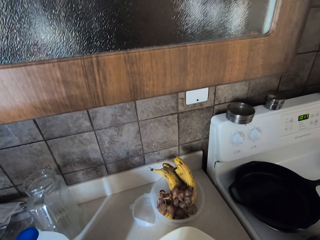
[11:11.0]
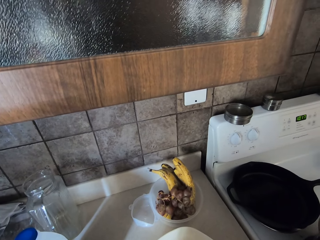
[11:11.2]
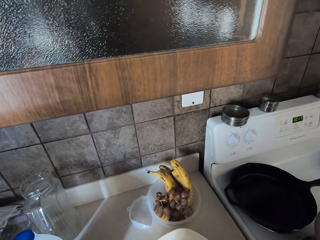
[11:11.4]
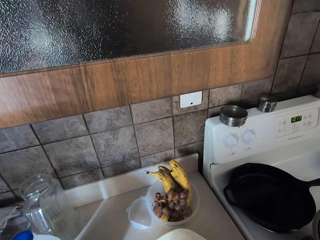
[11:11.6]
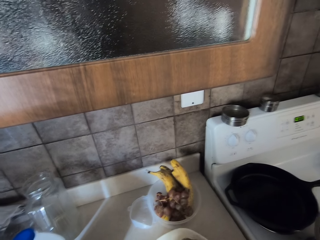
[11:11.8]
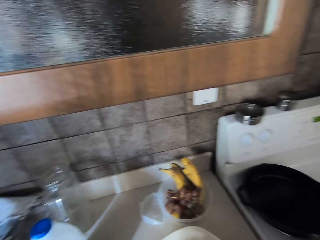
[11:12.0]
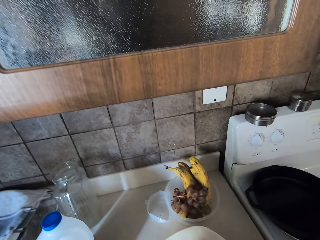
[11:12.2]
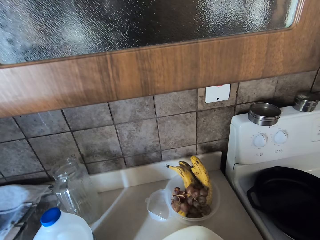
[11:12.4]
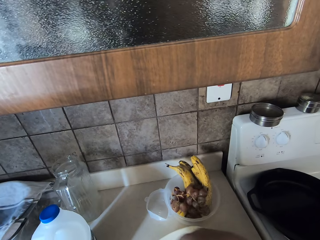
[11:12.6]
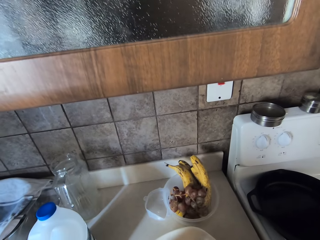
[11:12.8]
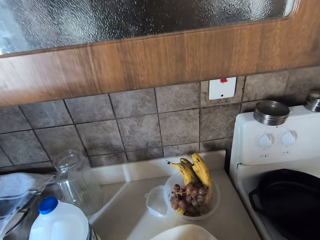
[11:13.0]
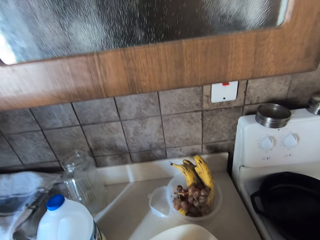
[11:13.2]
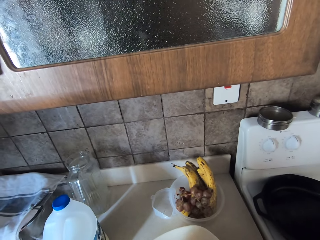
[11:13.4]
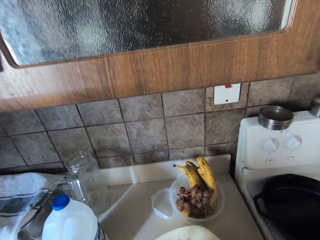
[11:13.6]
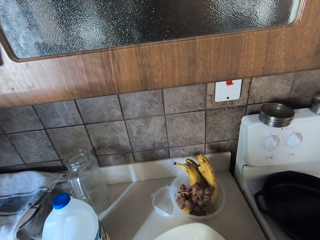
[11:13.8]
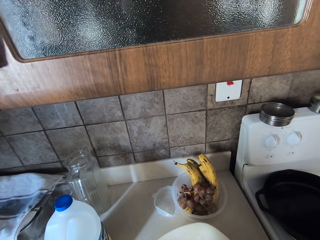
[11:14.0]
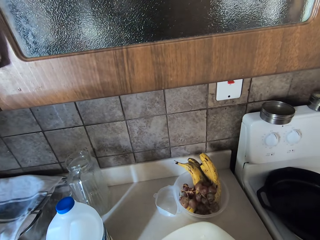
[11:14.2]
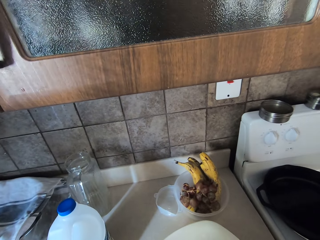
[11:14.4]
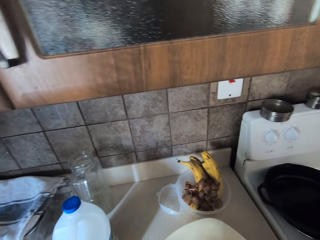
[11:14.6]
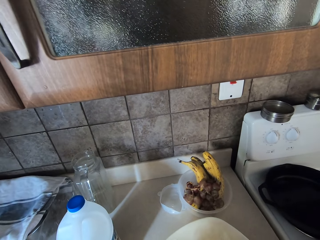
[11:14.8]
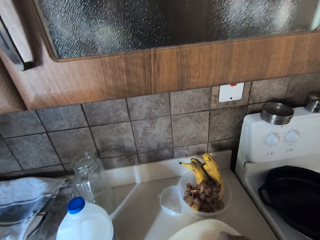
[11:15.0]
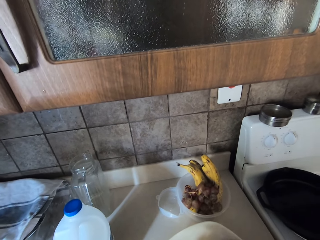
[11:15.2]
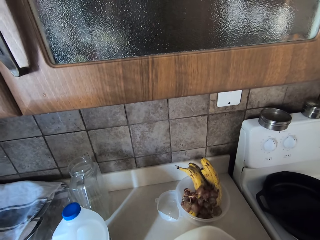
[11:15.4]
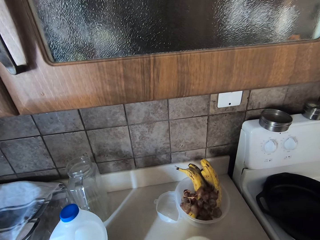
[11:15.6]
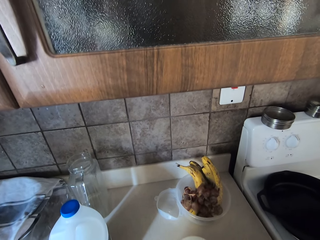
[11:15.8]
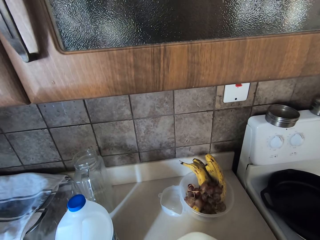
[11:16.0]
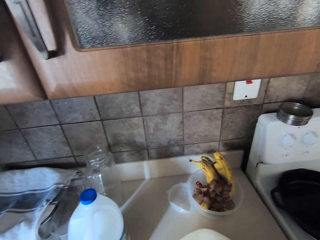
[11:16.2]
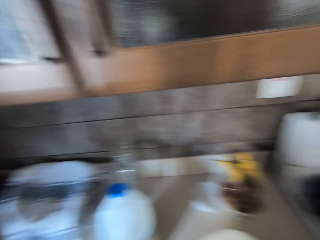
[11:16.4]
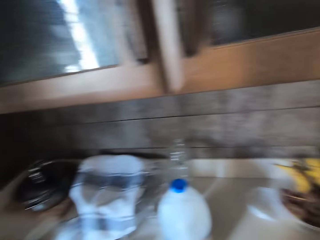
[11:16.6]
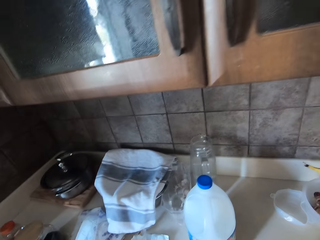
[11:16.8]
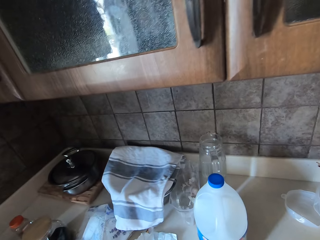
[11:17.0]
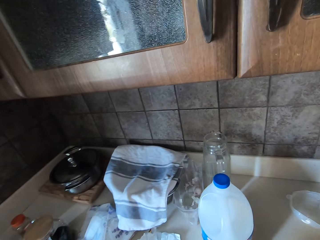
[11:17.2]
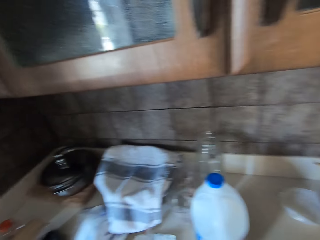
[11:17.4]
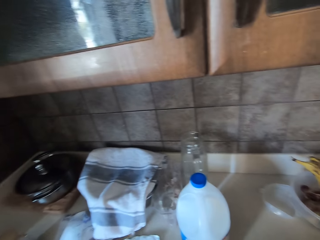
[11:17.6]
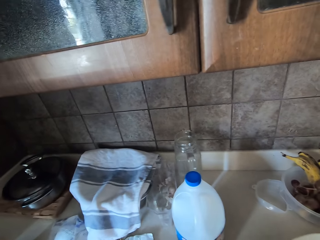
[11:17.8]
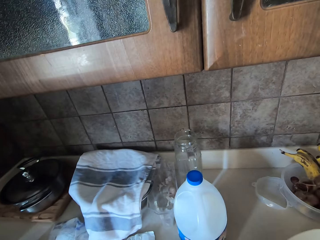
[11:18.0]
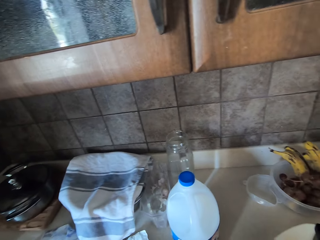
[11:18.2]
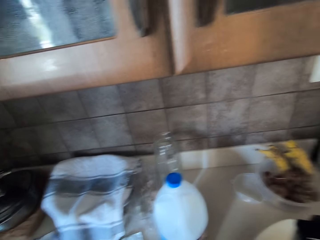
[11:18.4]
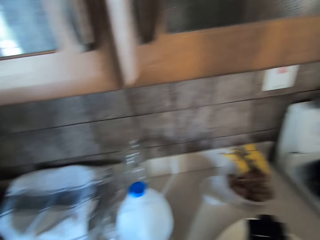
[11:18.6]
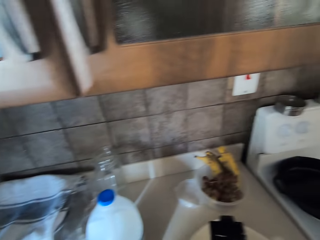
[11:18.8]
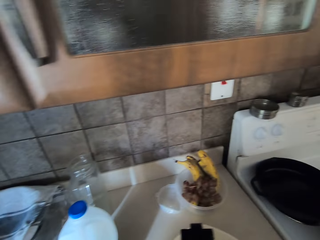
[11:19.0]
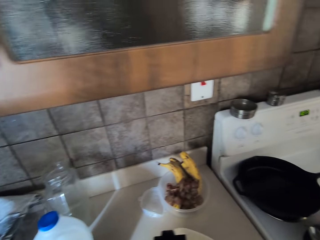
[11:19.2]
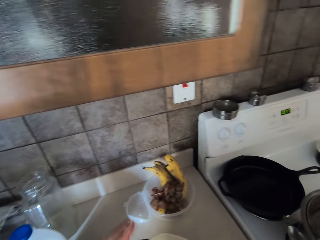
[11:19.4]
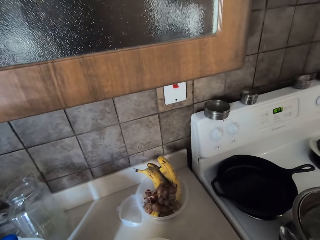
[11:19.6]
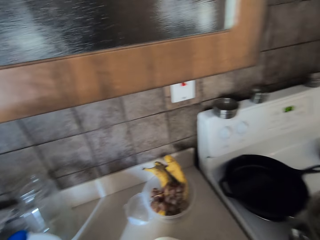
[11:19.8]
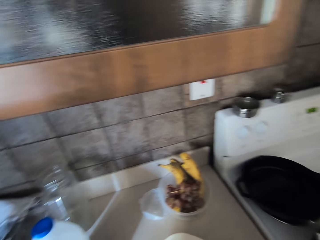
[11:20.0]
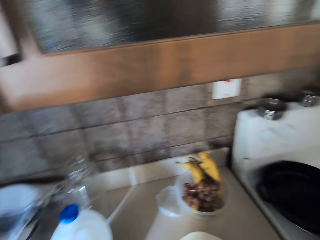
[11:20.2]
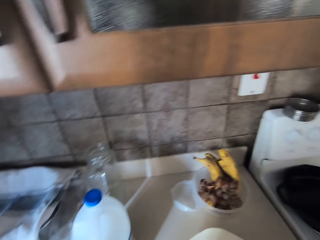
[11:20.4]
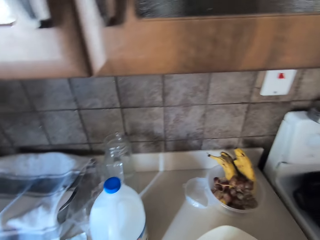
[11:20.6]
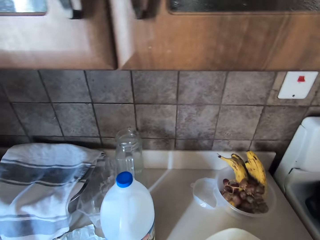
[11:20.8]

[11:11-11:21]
The camera wearer mixes ingredients with hand. They look aside.

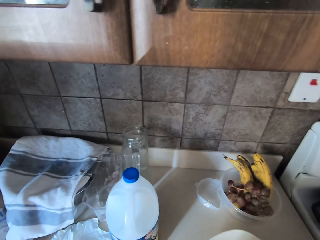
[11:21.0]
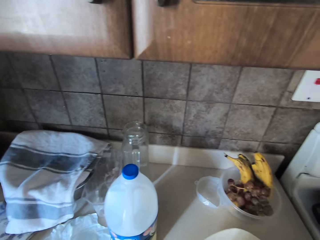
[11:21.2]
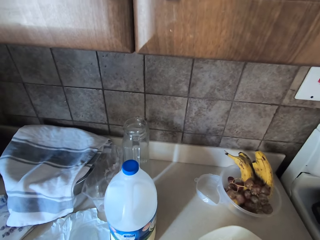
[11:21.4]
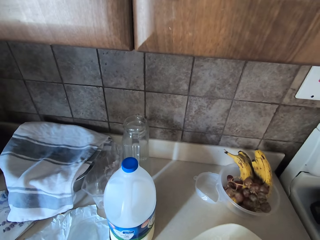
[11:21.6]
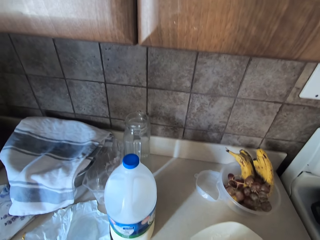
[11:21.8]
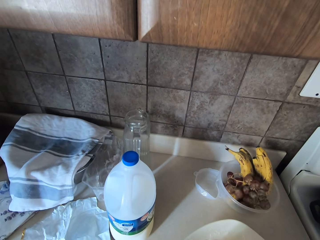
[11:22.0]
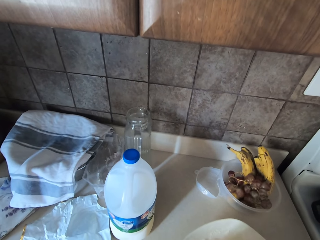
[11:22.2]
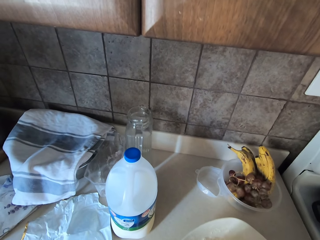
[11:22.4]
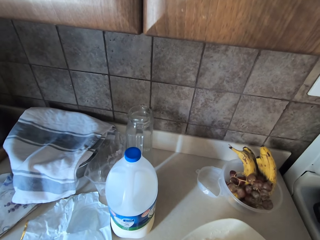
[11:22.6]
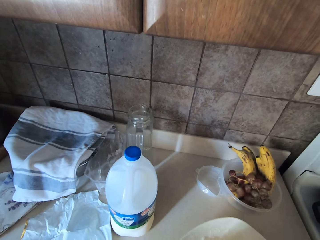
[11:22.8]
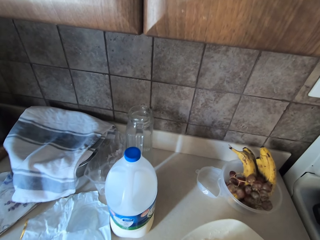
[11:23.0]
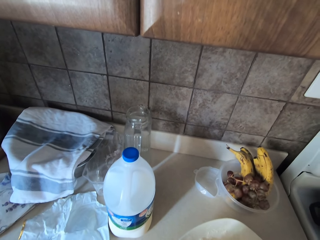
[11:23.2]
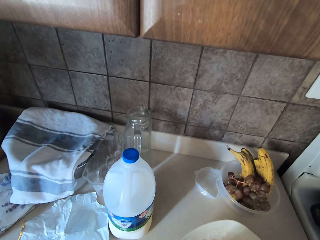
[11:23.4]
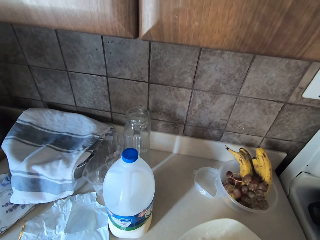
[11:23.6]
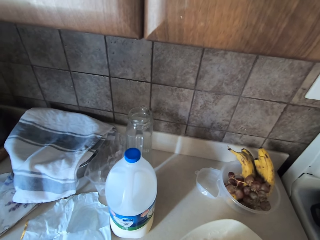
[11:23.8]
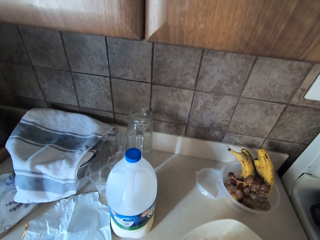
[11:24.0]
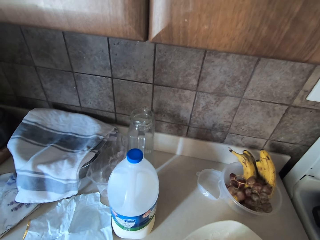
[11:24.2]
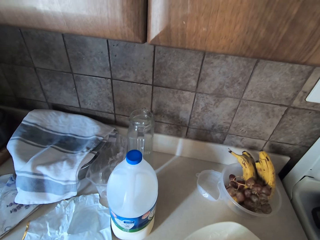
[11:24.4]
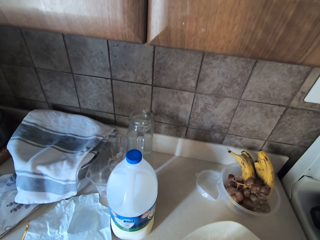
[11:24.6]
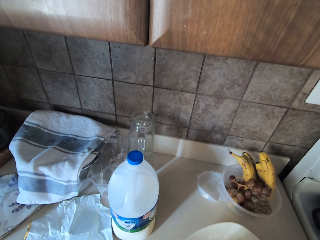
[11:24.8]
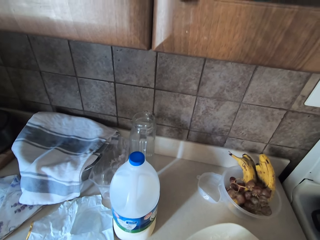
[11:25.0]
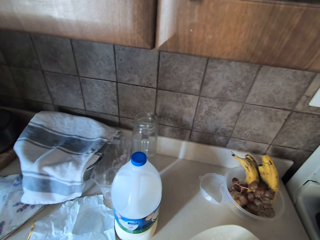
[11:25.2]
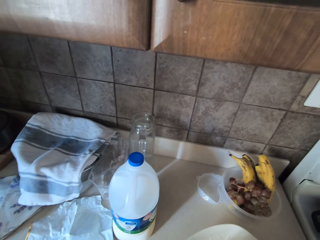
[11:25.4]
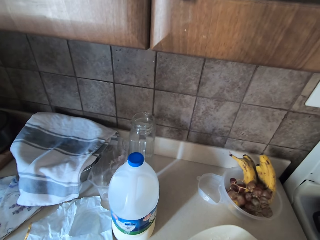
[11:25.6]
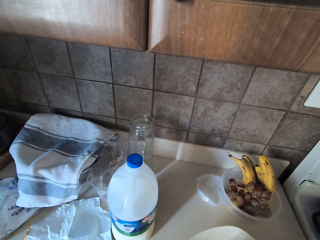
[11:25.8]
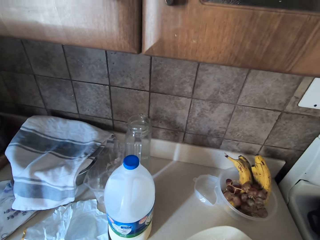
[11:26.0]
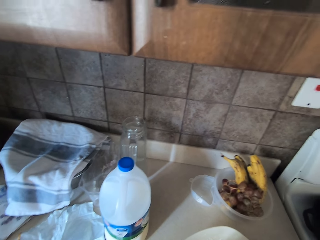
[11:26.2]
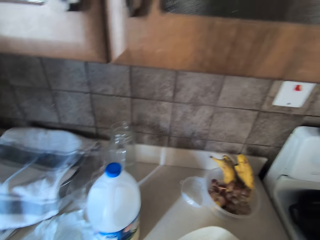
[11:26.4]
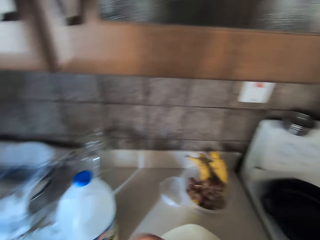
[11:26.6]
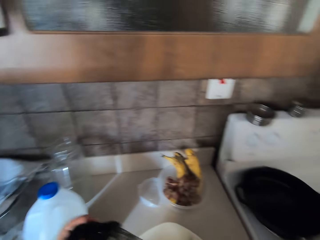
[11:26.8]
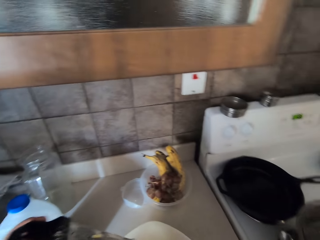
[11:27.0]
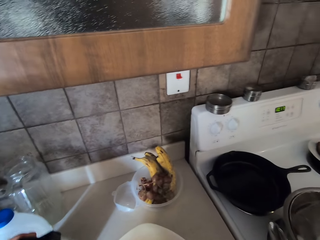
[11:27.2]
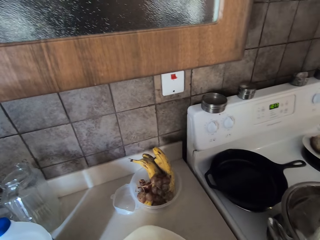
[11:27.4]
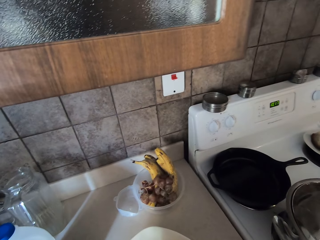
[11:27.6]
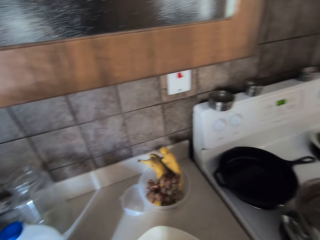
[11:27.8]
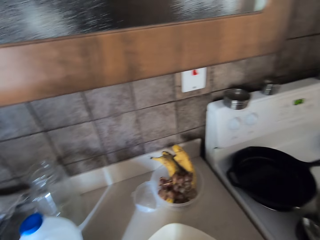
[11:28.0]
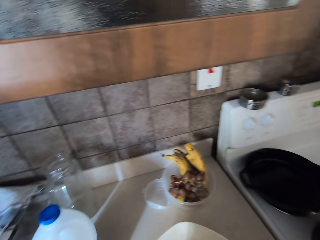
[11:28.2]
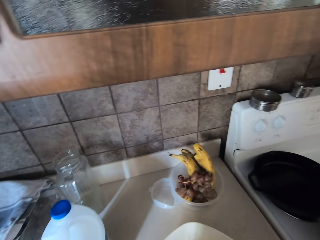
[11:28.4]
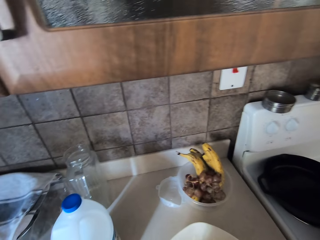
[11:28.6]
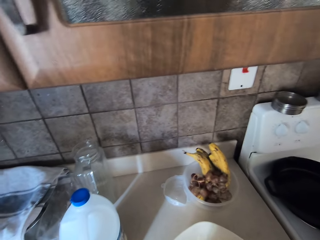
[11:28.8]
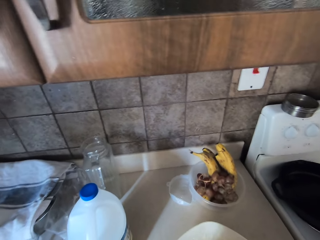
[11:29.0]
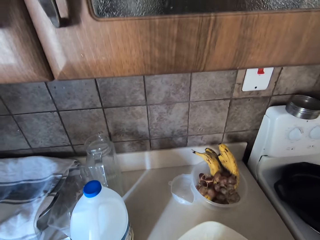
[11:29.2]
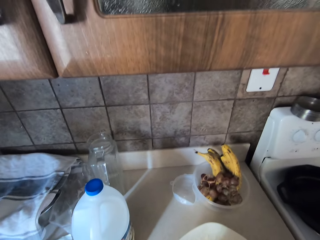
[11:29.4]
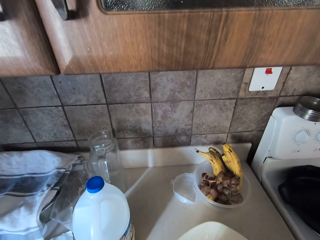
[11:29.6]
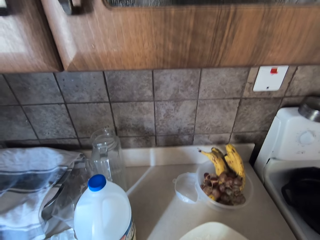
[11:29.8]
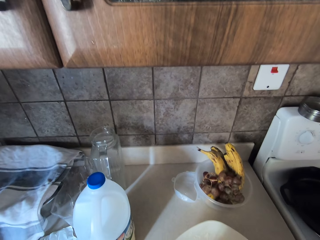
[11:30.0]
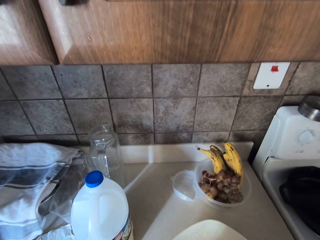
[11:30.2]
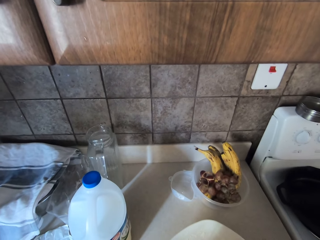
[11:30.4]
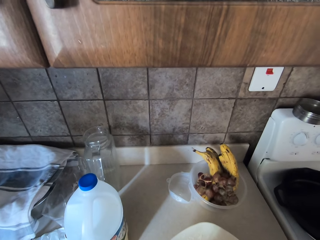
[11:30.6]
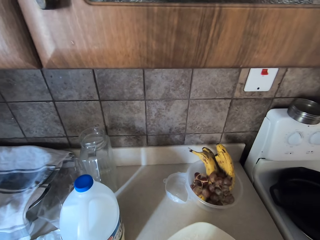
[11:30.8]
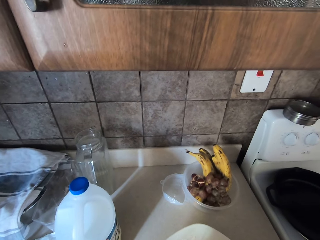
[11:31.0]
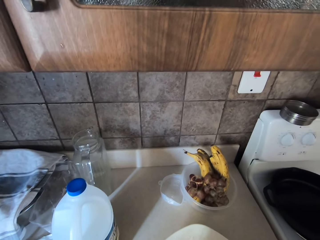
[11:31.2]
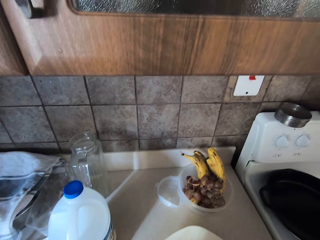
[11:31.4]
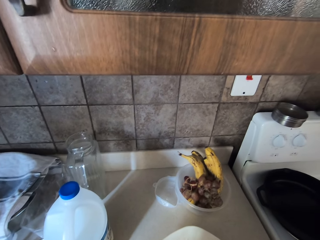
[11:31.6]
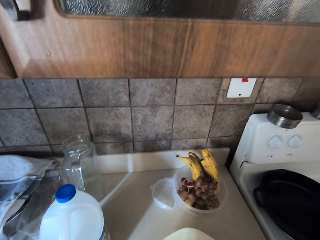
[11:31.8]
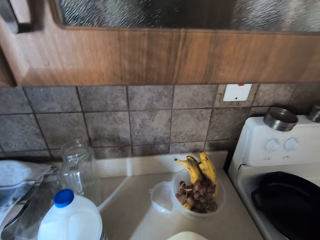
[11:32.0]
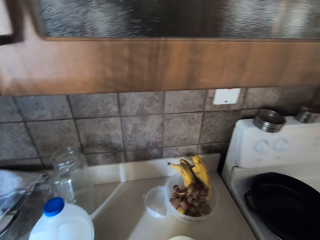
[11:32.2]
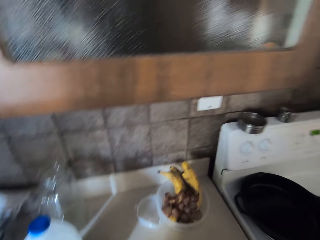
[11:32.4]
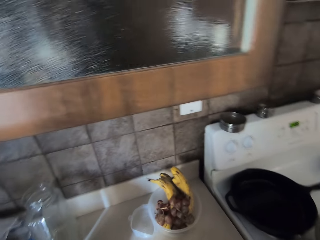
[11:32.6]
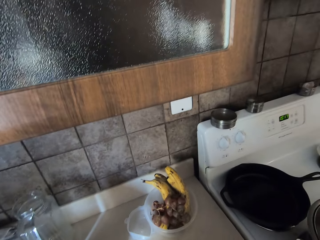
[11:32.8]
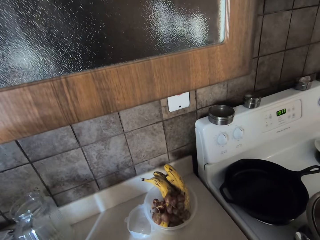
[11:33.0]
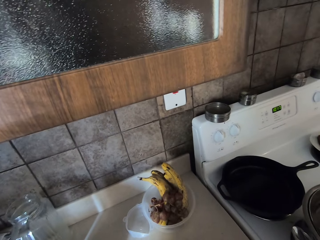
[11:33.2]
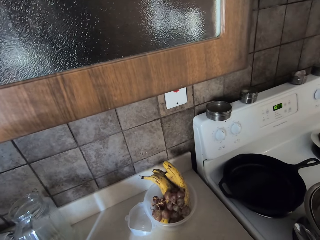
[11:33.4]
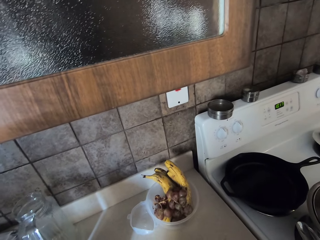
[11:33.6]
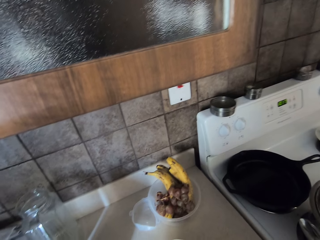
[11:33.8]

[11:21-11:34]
The camera wearer grates butter.
